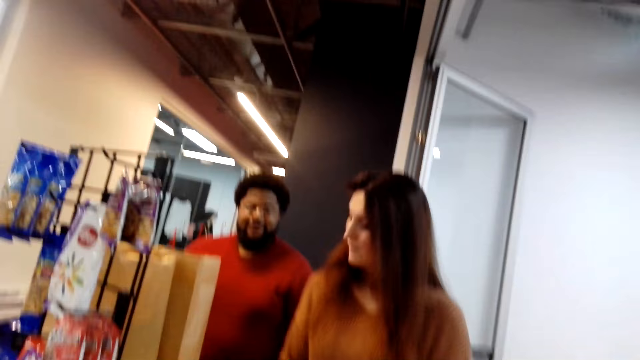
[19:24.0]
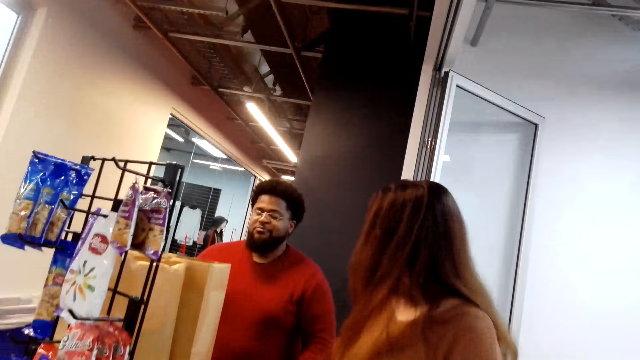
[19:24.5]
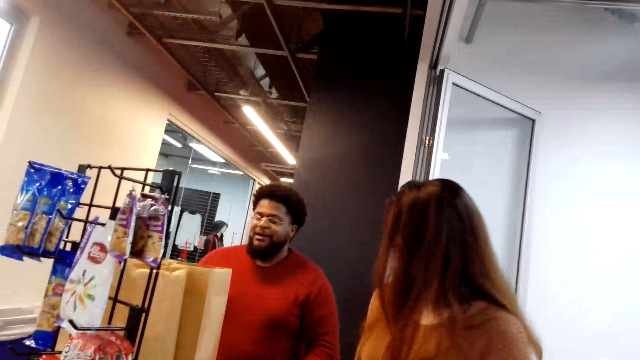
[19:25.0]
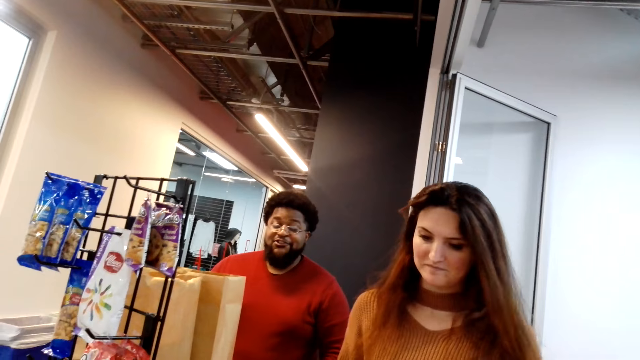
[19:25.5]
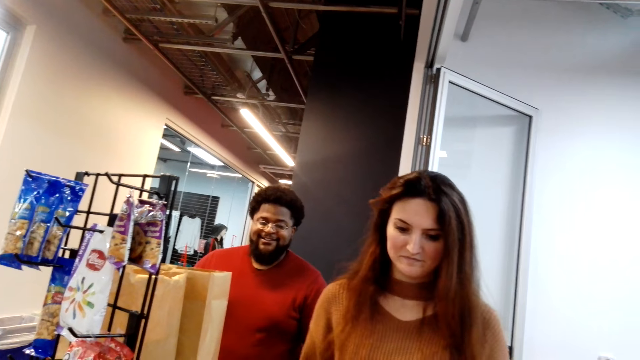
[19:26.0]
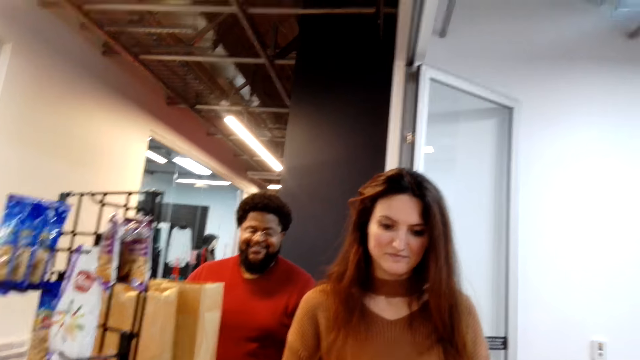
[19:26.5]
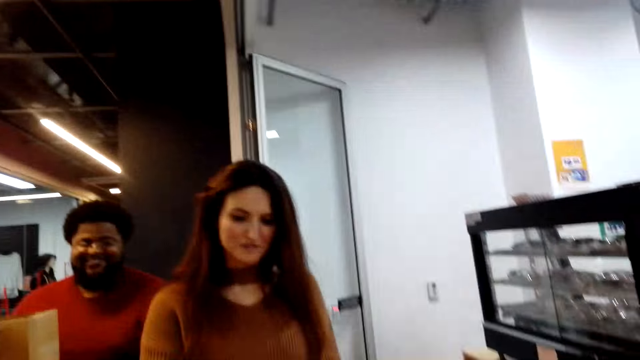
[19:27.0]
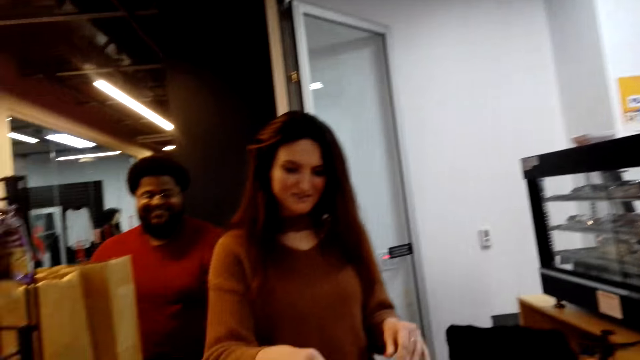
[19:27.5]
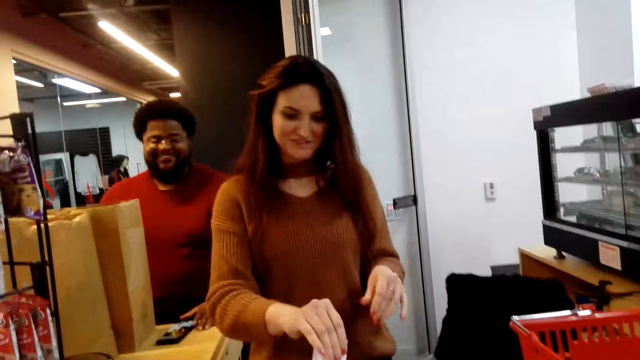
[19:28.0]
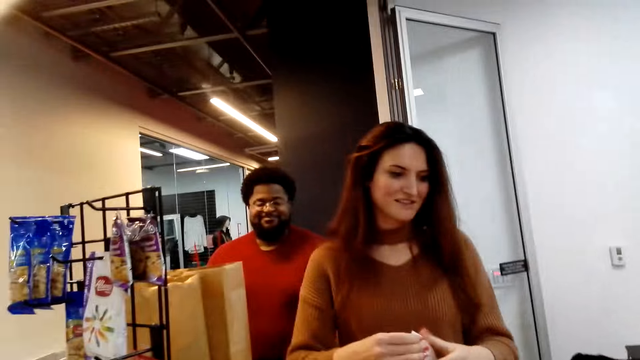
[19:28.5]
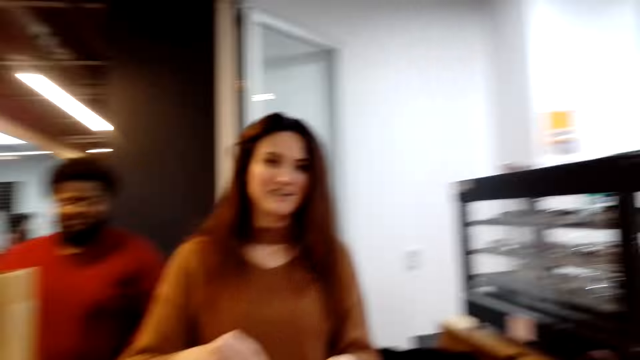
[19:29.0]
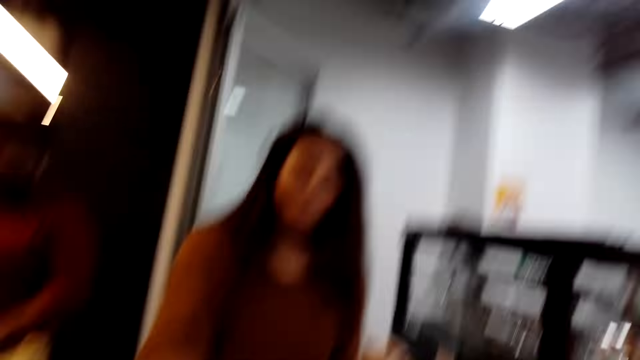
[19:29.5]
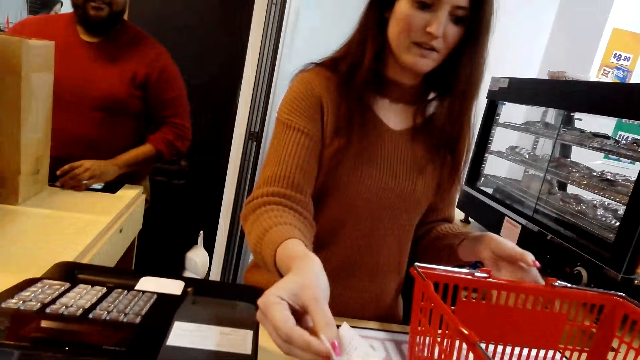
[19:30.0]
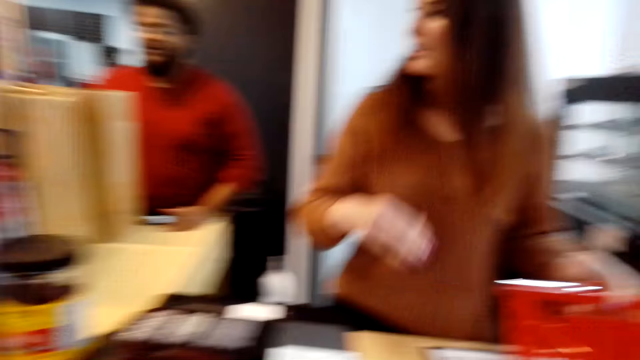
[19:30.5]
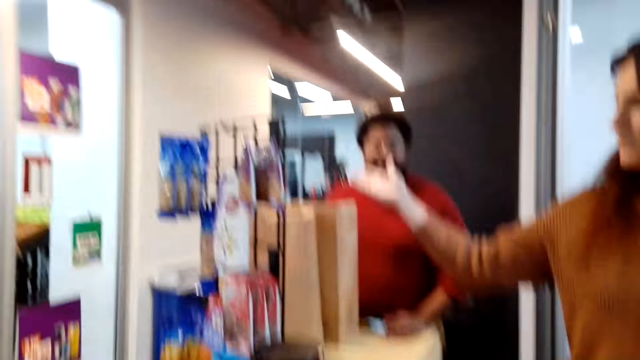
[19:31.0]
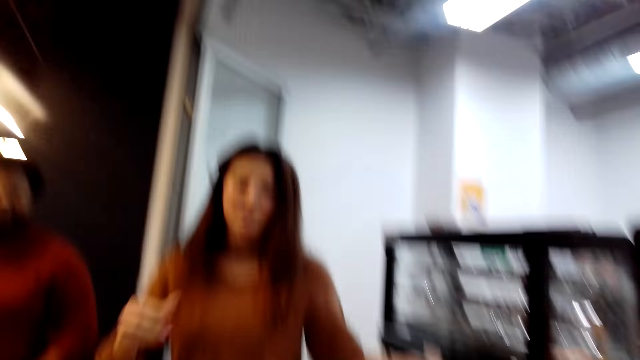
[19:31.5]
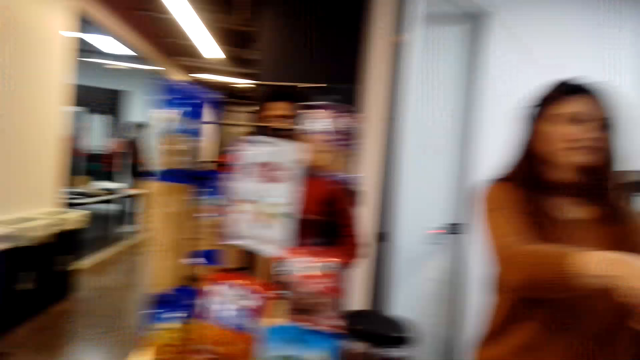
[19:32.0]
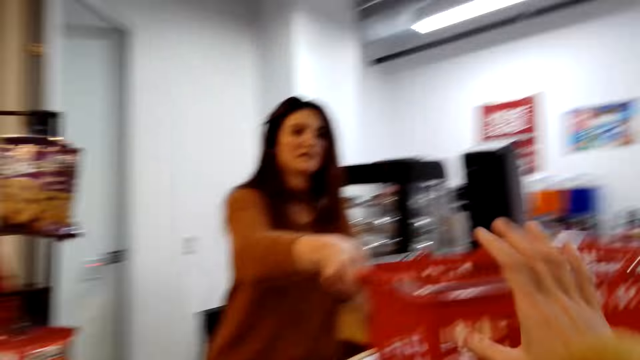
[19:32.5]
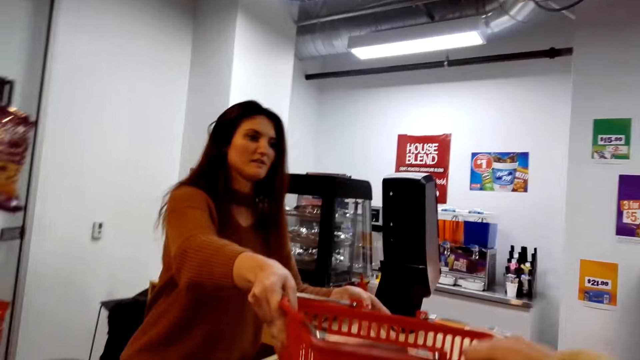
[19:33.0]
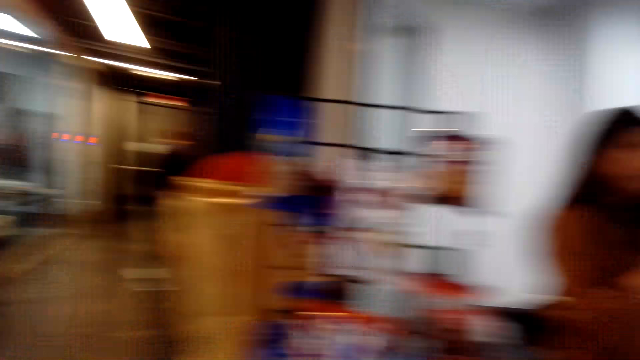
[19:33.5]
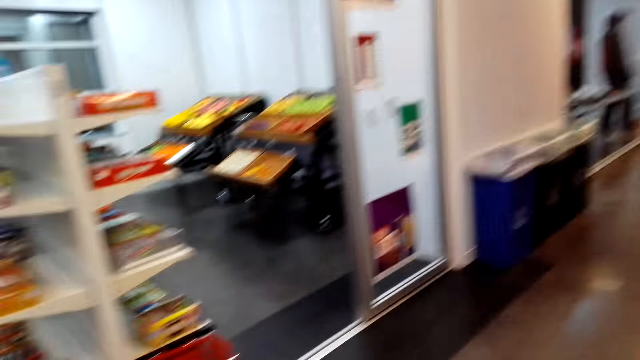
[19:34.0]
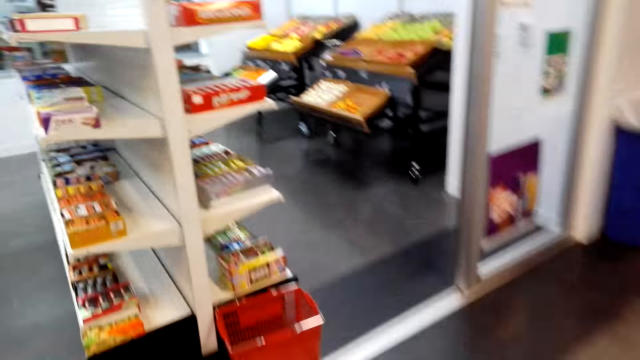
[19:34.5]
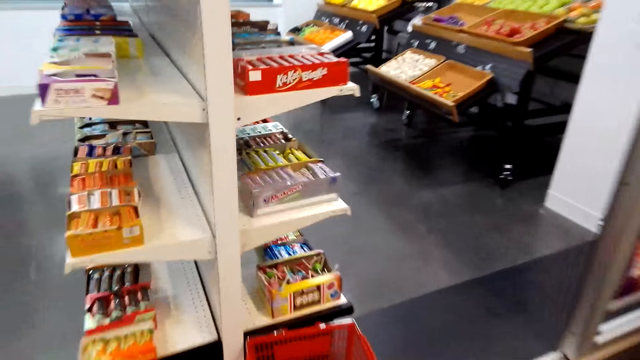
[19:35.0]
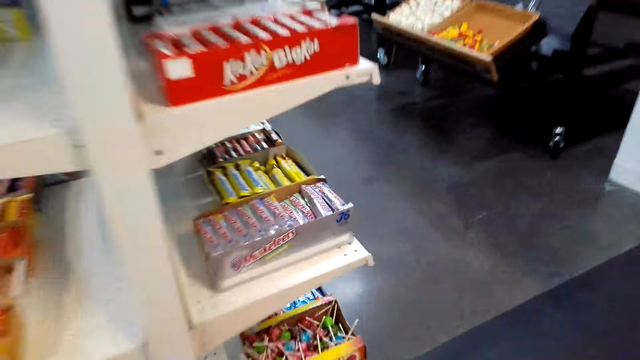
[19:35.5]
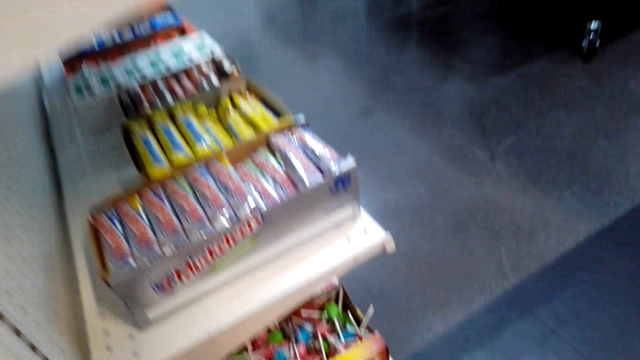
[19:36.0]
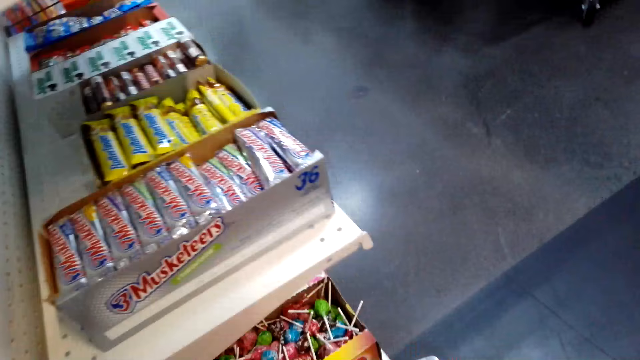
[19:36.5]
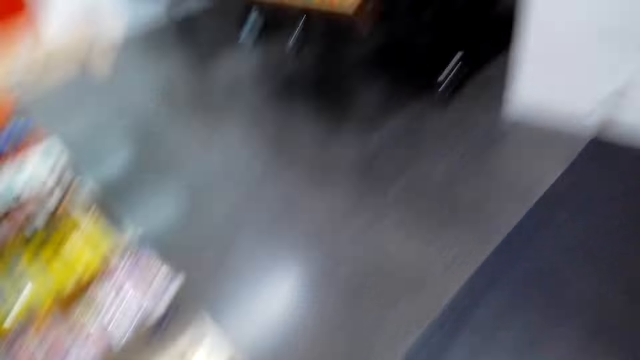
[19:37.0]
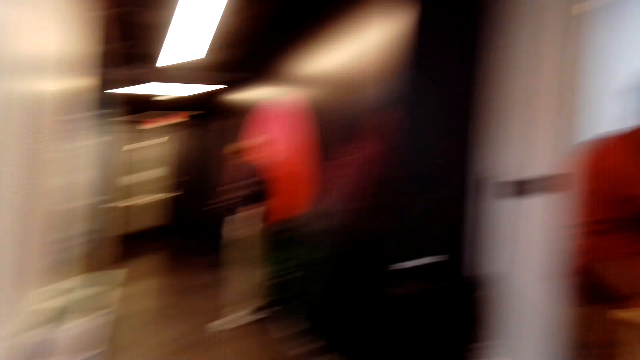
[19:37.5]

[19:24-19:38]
A cashier looks at a man. The man talks. The cashier rips the receipt off the billing machine. The cashier hands the receipt to the camera wearer. The cashier lifts the shopping basket. The camera wearer takes the shopping basket. The cashier hands the cart to the camera wearer. The camera wearer walks. They put the basket onto another basket.

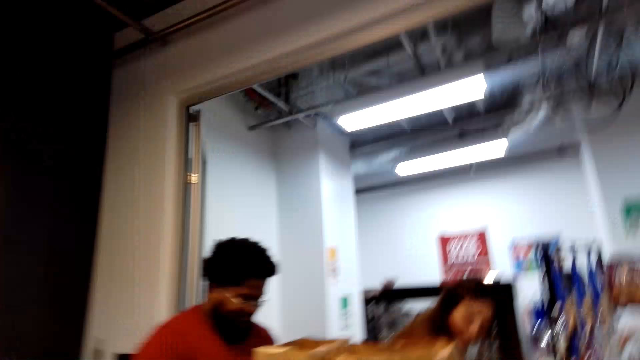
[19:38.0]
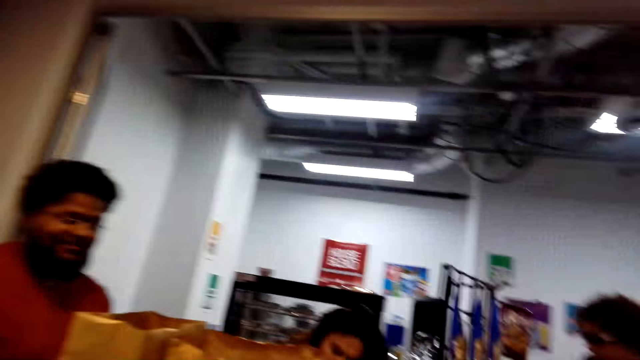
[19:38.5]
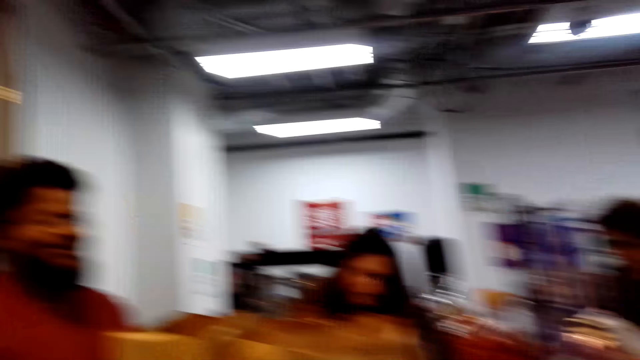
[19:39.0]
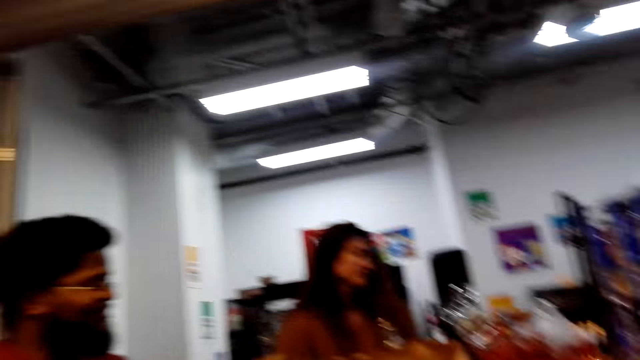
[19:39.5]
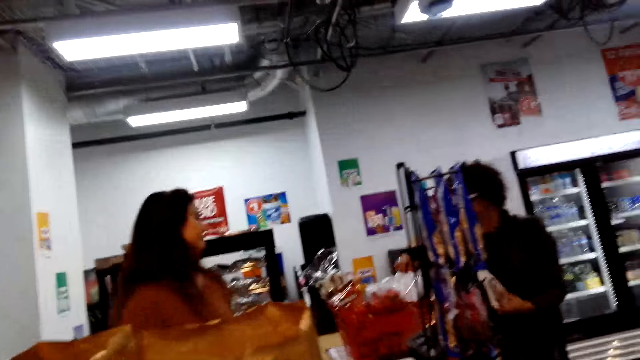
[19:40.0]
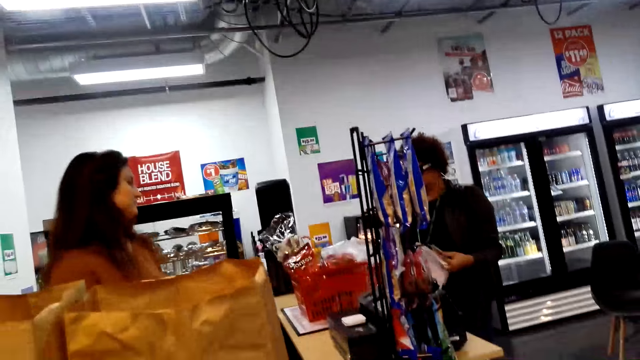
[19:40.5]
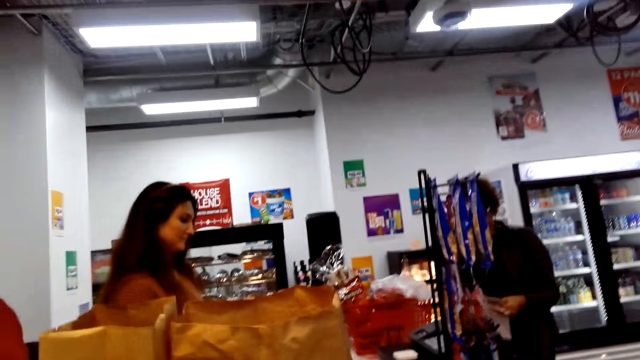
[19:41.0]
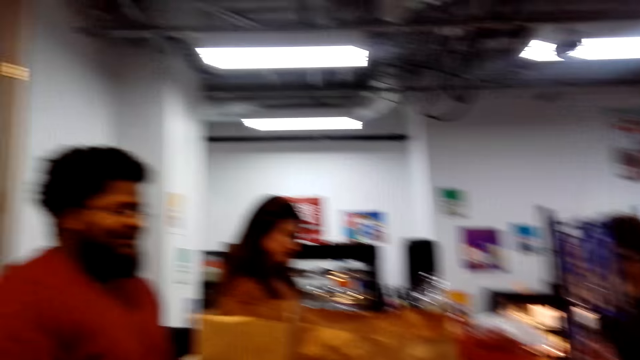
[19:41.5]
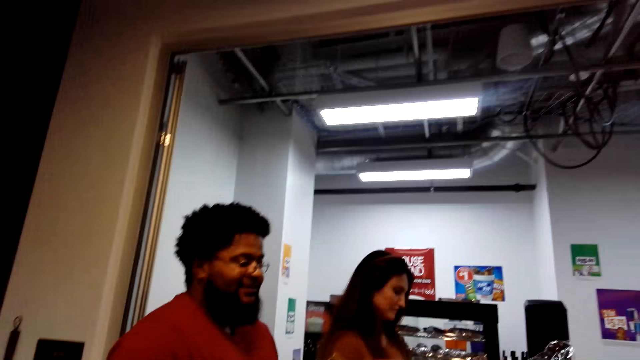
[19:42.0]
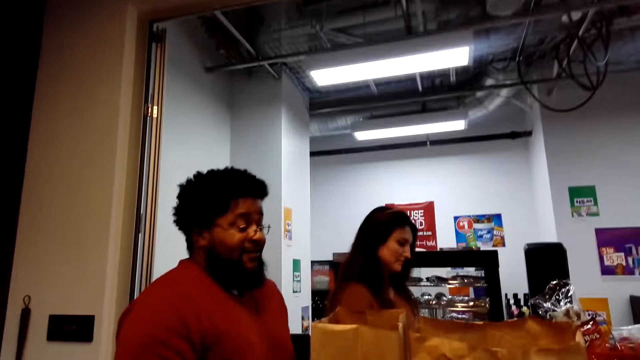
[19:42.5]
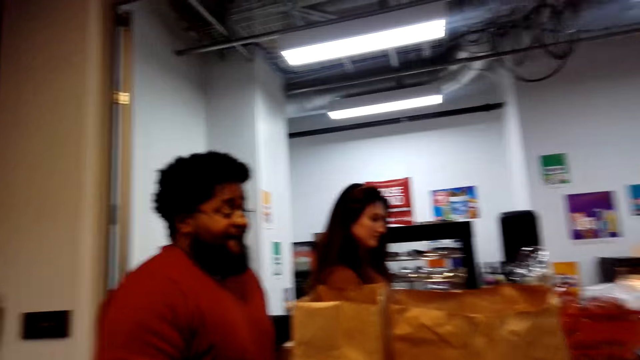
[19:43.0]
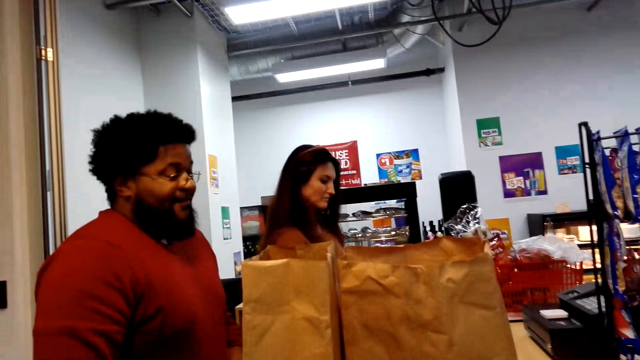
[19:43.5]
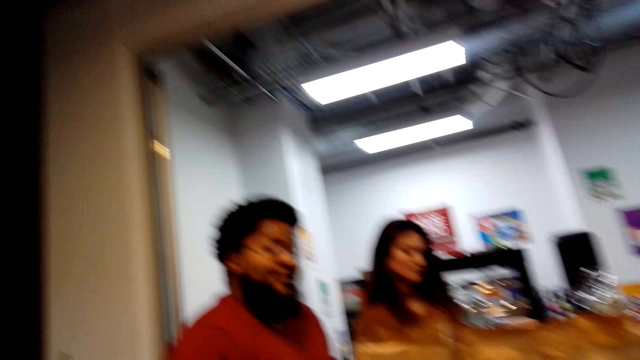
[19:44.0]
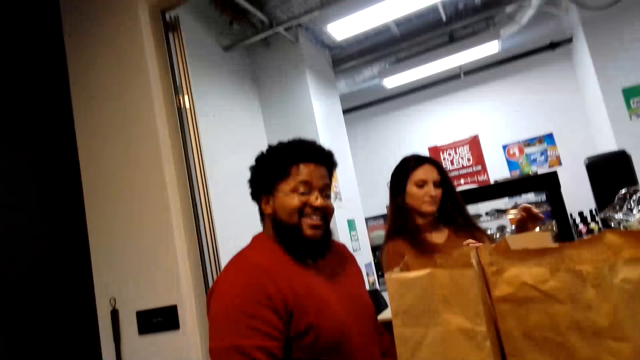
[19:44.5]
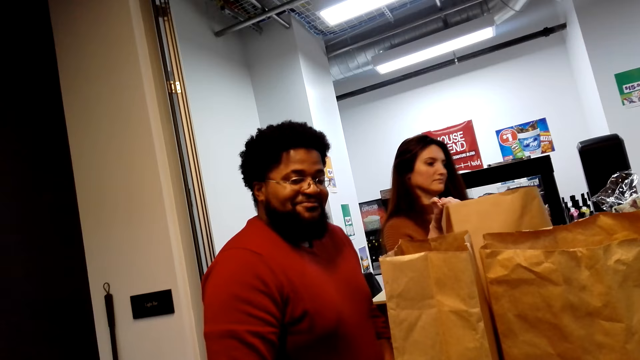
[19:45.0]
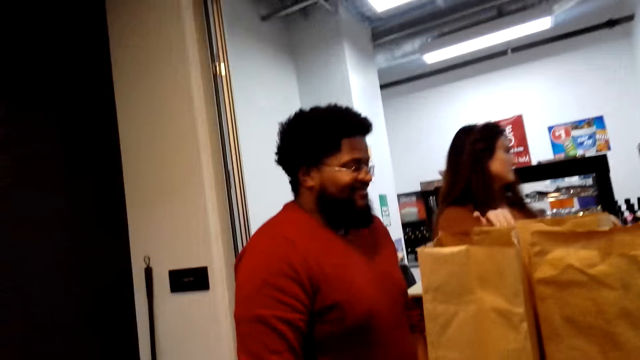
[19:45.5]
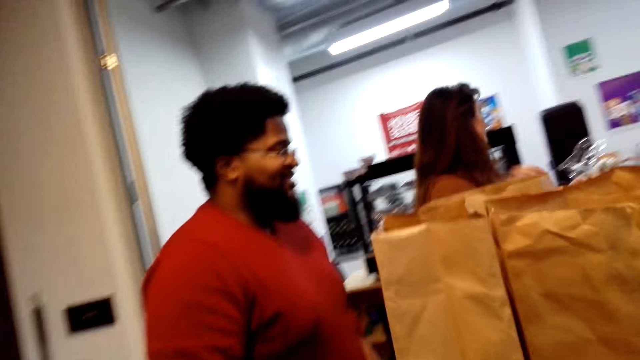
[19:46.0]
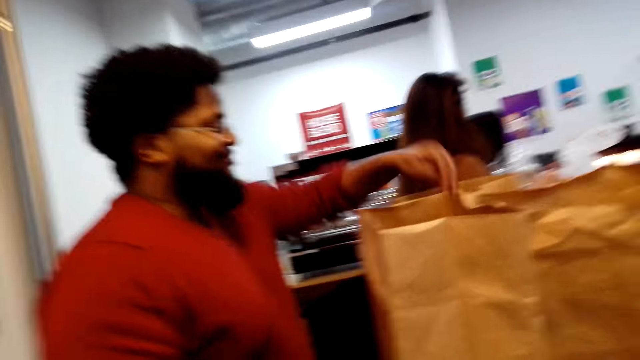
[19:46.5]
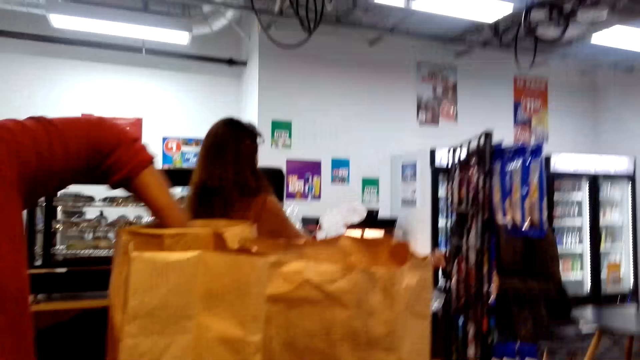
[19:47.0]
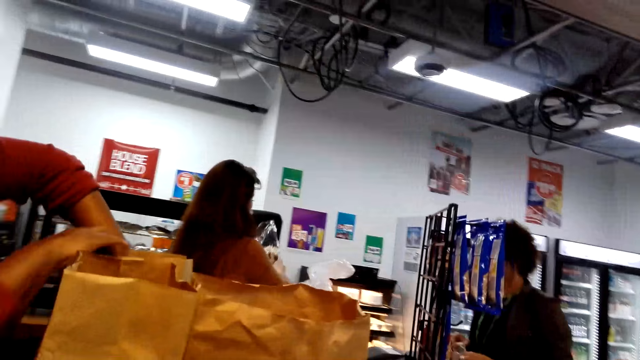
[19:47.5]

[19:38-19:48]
The camera wearer walks over to the brown paper bags. A man talks. A cashier puts the brown paper bag on the counter. The camera wearer converses with the man. The man puts his hand in the brown paper bag.
